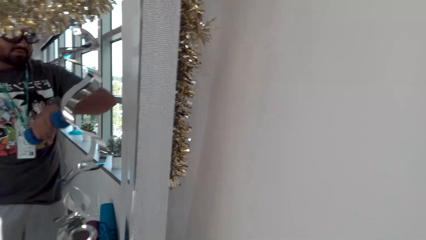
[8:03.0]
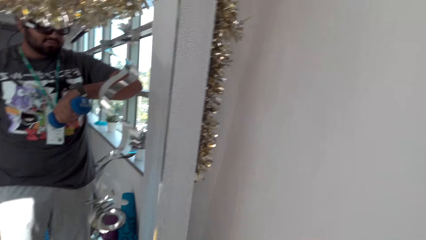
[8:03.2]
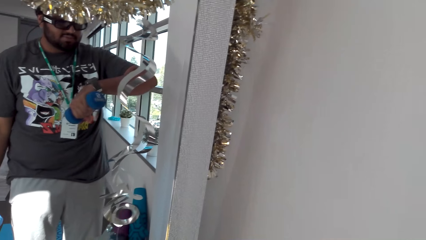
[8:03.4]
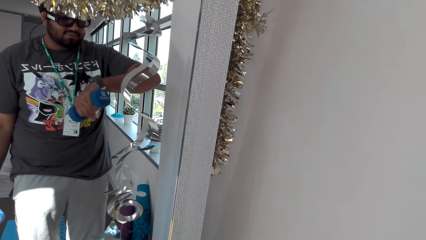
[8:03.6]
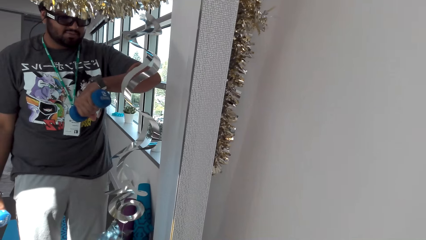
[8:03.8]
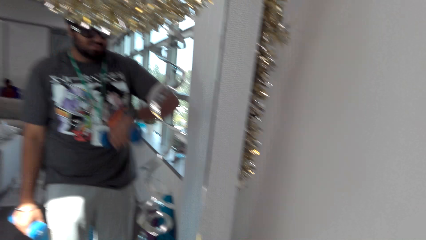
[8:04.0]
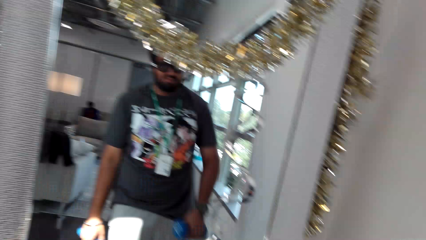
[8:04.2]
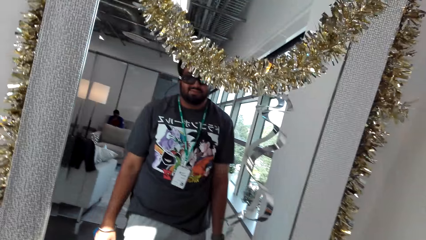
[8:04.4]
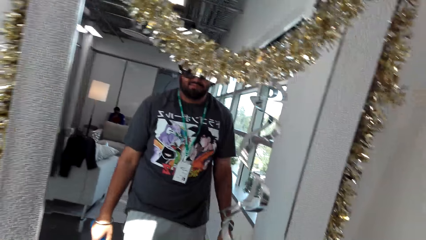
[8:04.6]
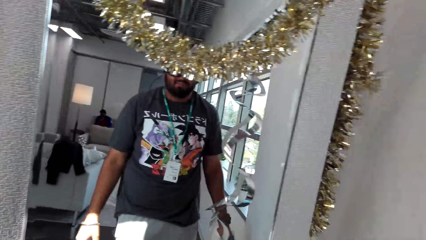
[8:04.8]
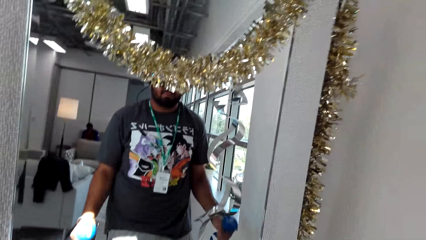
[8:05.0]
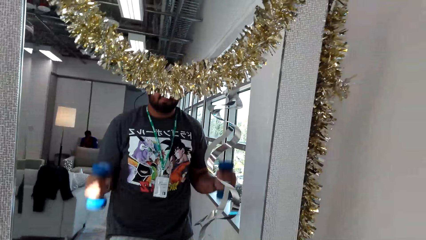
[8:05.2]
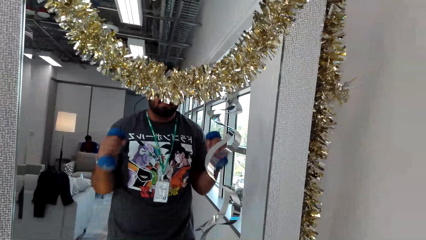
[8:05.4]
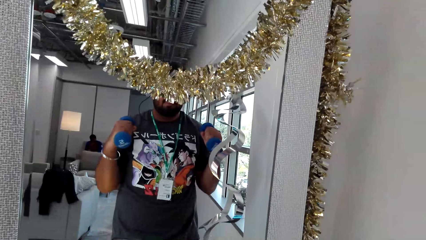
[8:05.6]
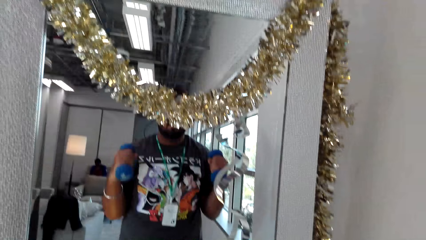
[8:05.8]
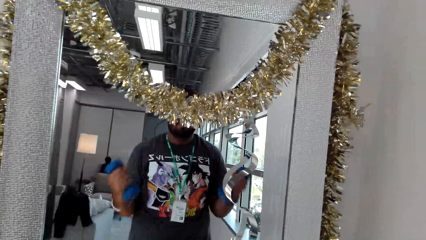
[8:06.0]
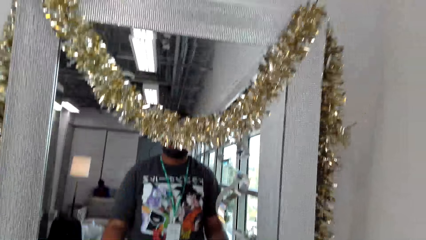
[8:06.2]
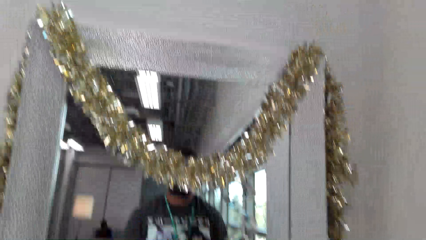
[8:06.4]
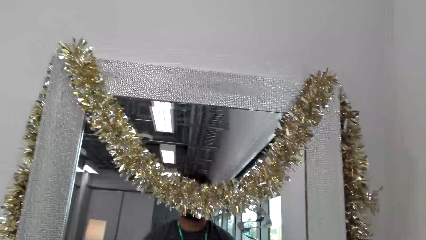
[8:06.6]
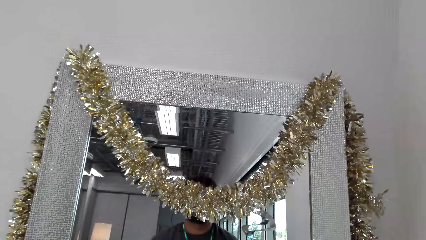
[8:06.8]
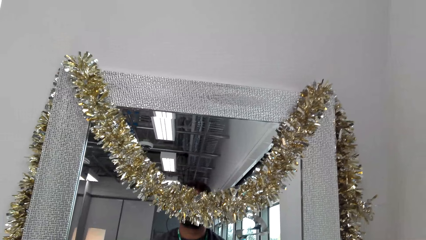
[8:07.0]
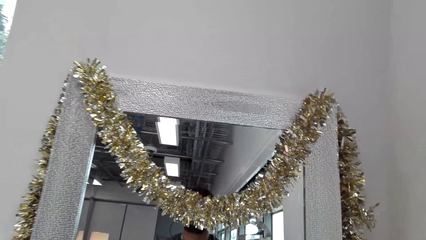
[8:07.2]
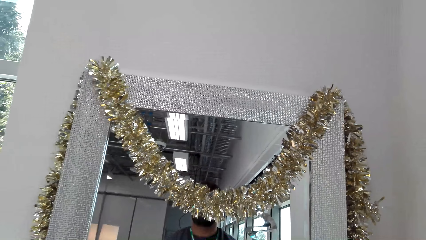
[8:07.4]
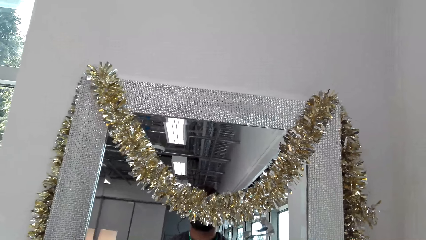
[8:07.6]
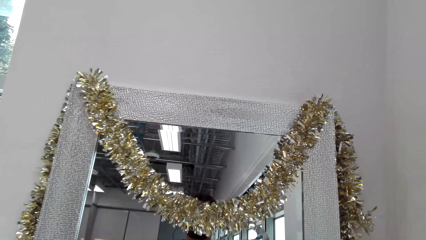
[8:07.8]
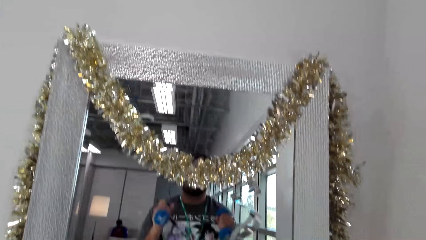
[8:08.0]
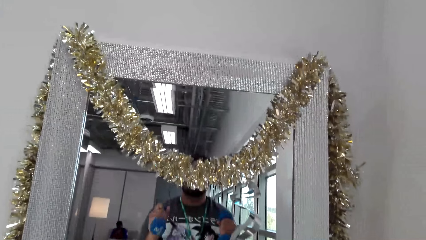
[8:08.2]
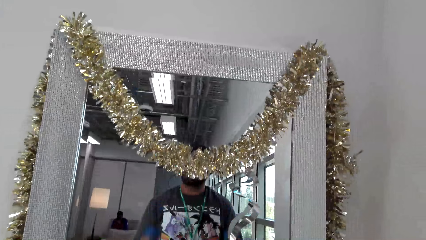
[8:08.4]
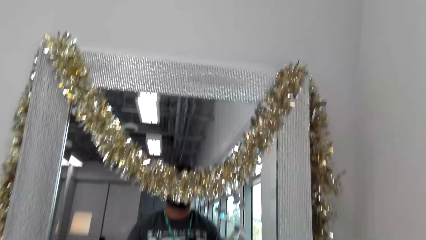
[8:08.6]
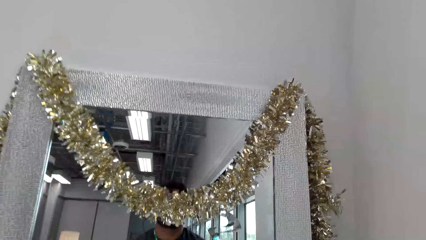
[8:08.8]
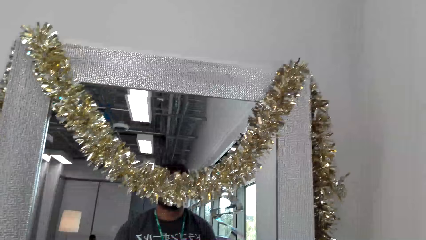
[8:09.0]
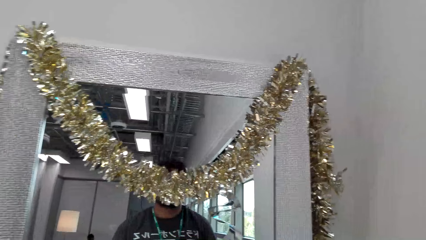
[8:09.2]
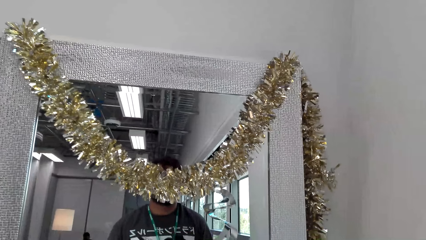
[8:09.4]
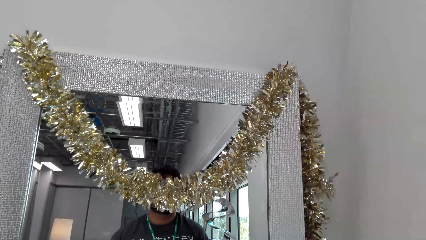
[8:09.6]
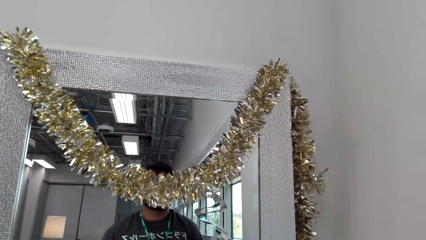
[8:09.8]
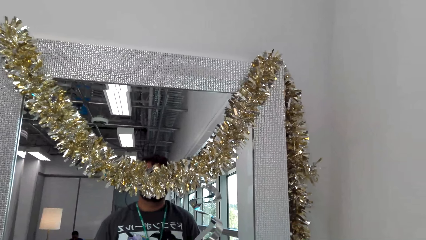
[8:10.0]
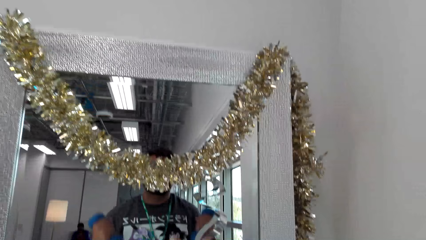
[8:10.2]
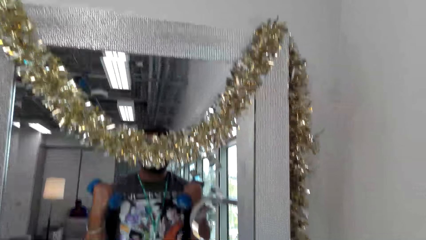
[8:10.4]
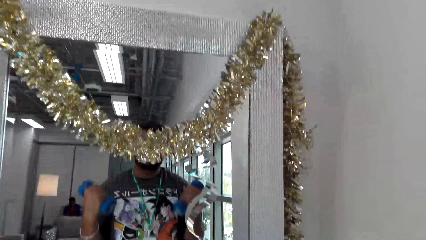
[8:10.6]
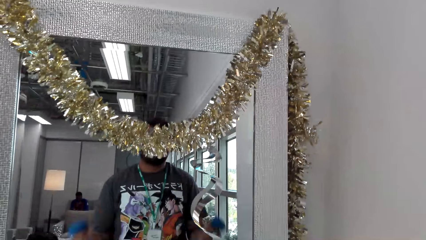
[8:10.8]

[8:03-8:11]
The camera wearer looks at the watch. They do body fitness exercise with dumbbells.

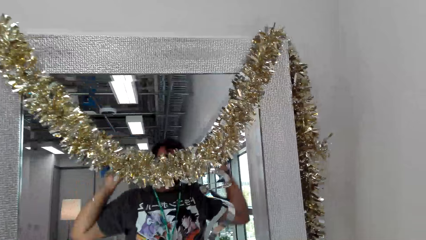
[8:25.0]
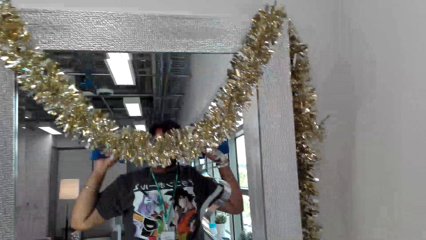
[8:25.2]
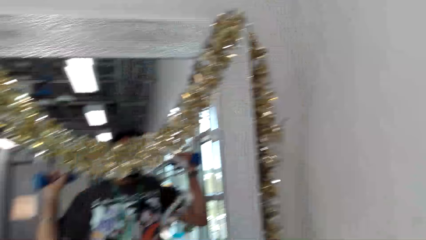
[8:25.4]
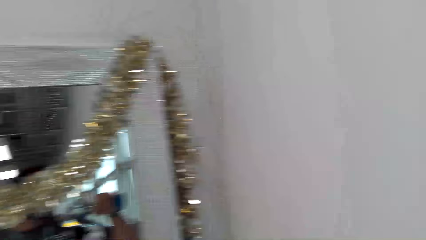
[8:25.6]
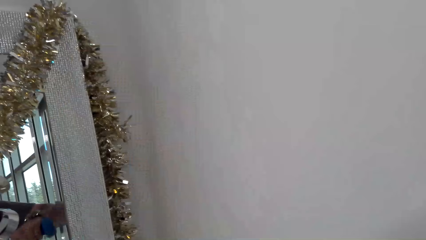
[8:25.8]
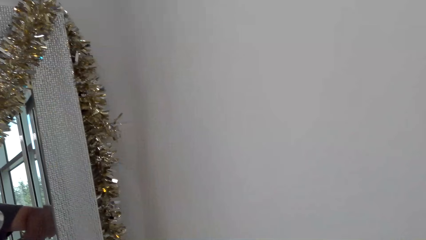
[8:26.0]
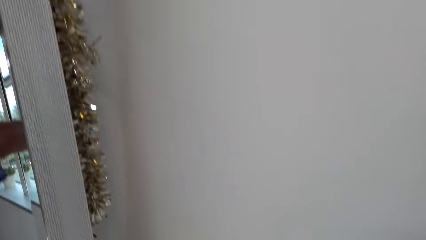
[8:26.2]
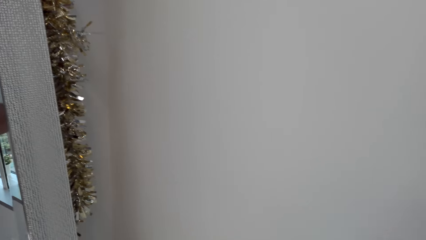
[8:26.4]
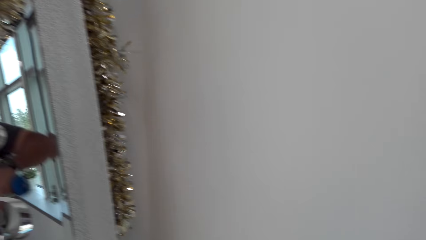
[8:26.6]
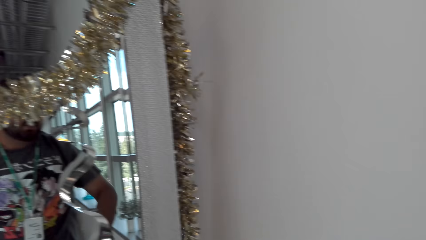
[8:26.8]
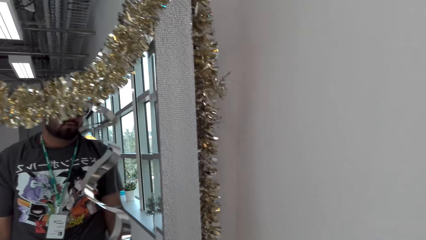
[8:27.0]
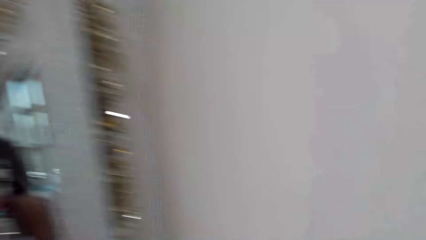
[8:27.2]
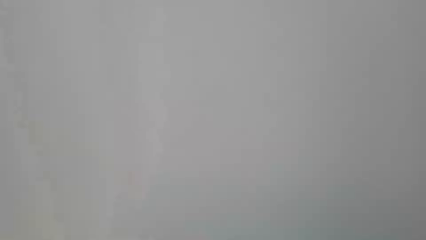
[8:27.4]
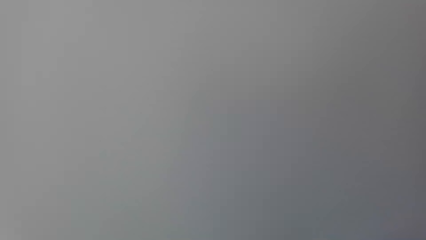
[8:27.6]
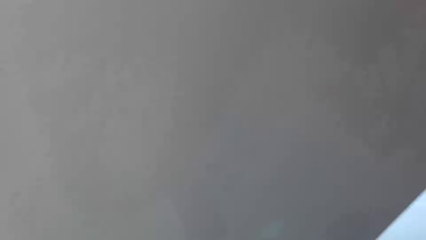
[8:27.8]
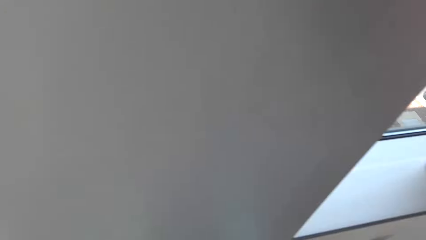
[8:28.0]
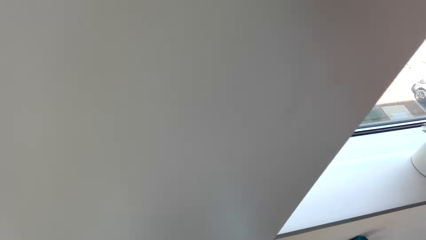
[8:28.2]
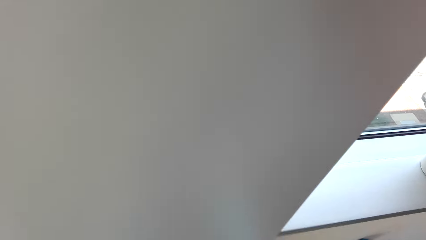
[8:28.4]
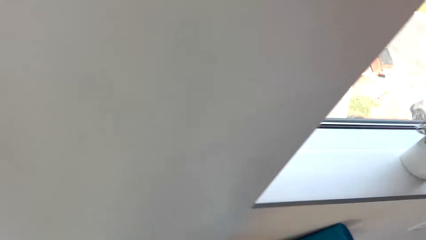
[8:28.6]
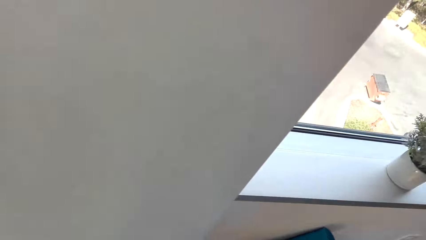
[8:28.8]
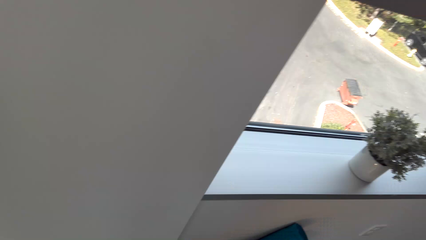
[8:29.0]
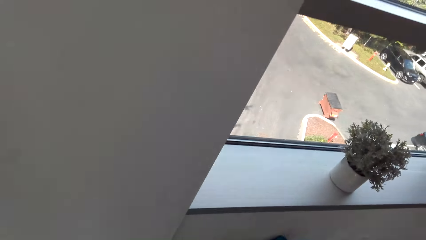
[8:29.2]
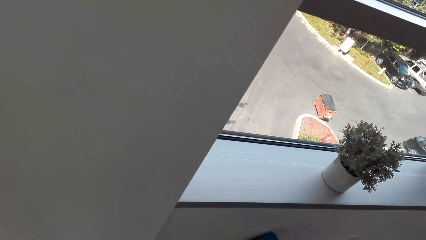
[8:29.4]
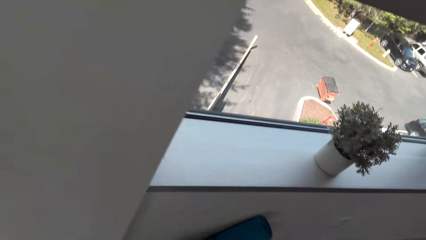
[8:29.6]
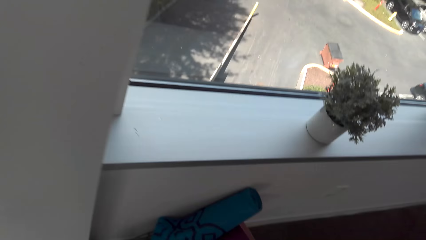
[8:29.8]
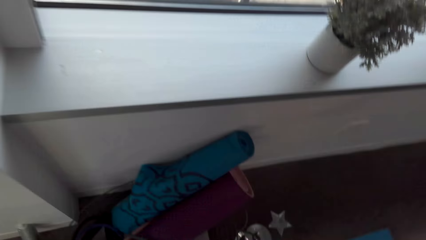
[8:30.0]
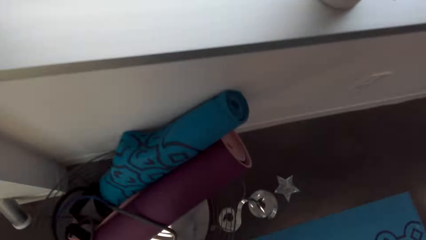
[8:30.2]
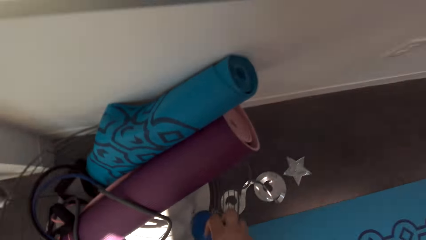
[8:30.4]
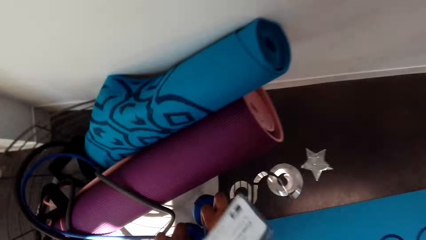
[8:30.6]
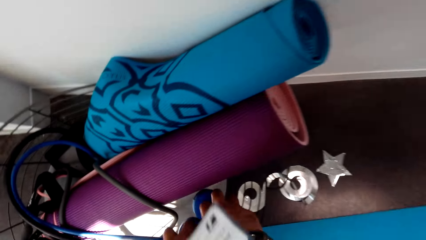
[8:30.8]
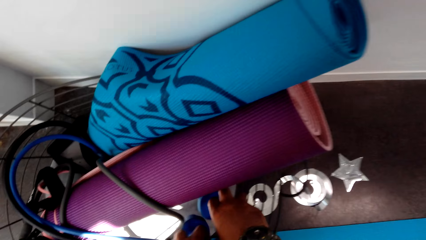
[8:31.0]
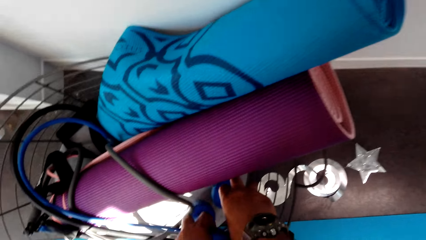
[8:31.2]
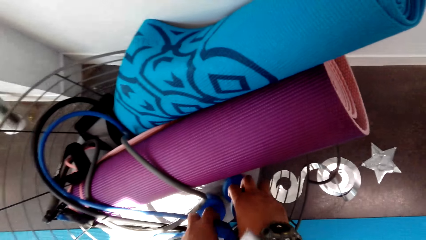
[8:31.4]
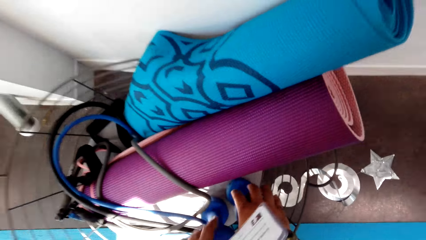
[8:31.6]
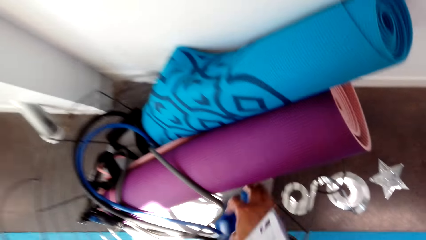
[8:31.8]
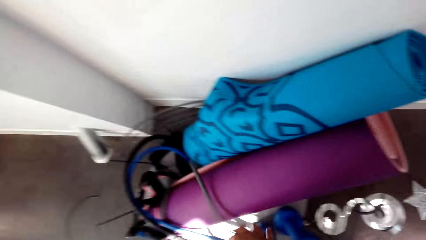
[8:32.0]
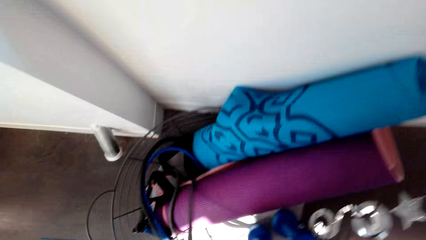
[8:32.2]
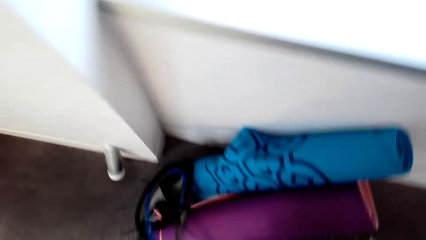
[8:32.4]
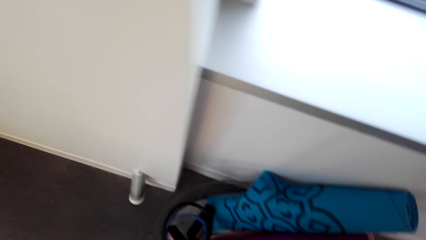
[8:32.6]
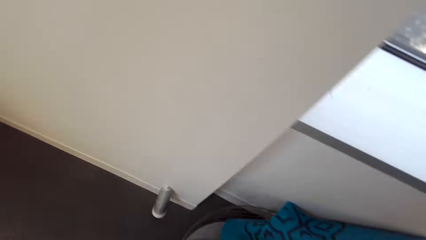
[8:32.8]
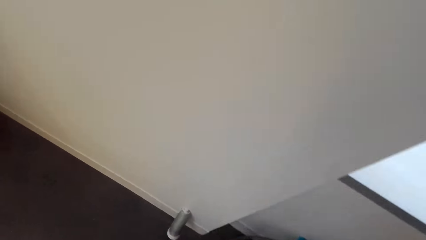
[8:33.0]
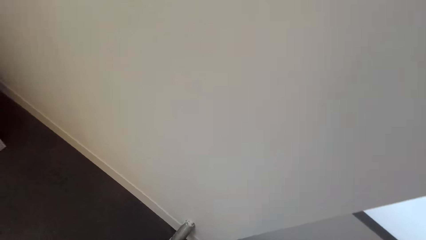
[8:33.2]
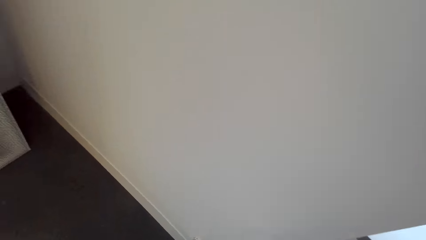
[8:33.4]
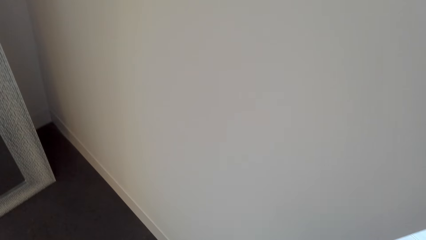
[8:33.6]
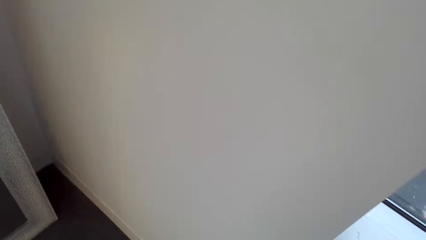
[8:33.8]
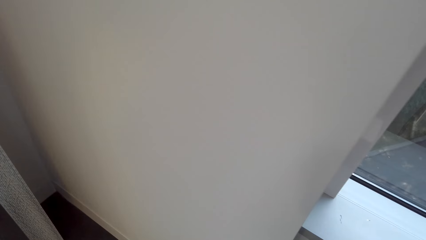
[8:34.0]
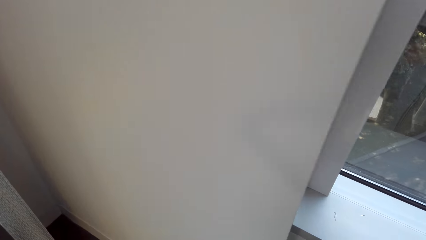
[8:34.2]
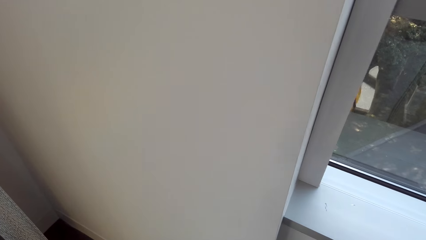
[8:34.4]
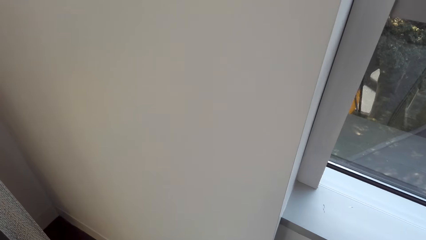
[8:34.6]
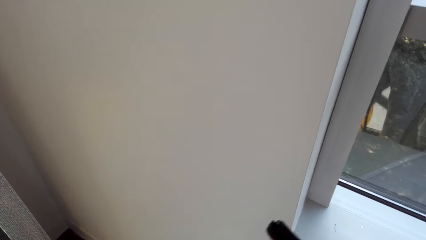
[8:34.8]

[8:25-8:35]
The camera wearer turns around. They put the dumbbells on the gym tools holder. They pick up the resistance band.
